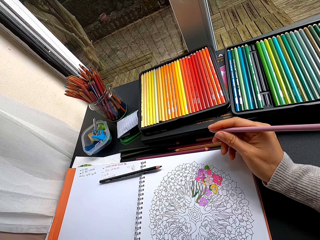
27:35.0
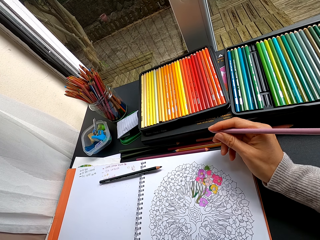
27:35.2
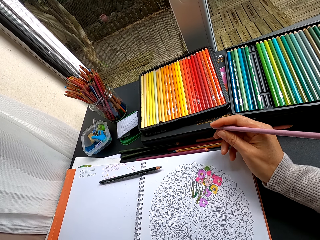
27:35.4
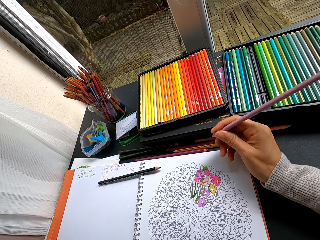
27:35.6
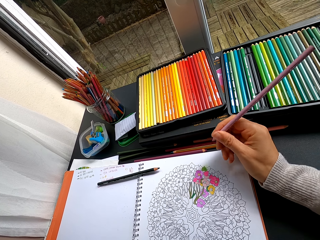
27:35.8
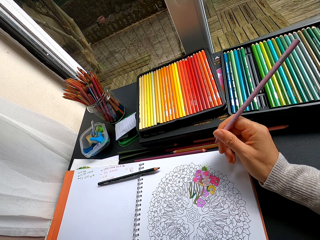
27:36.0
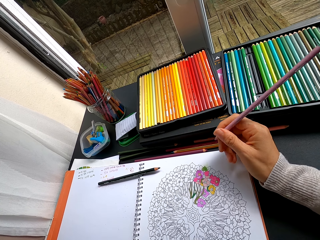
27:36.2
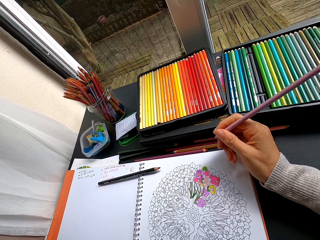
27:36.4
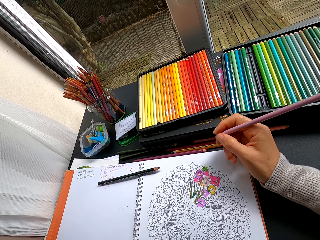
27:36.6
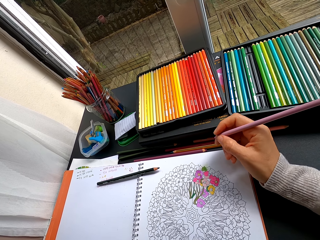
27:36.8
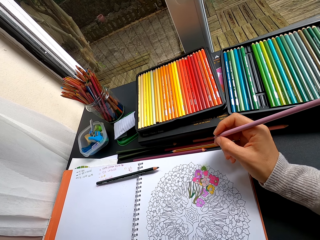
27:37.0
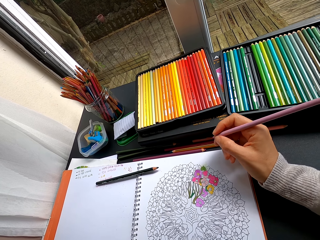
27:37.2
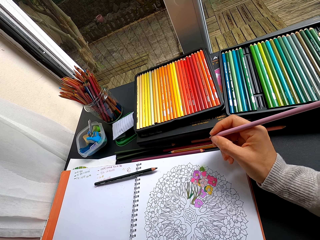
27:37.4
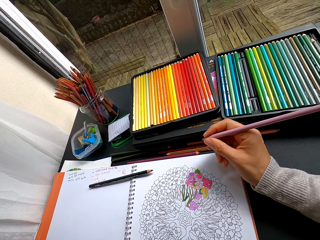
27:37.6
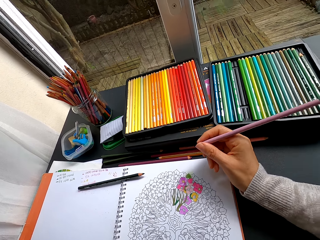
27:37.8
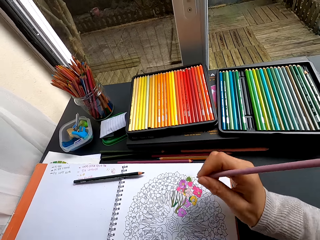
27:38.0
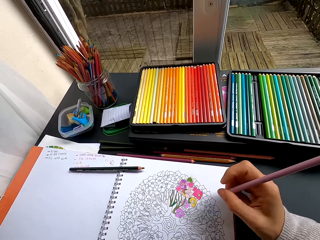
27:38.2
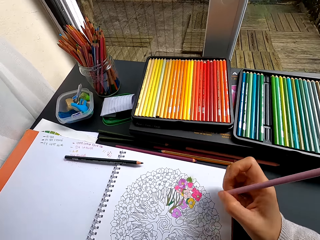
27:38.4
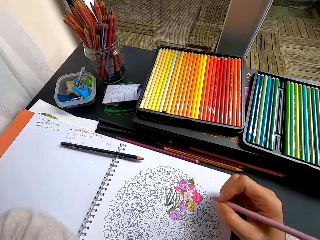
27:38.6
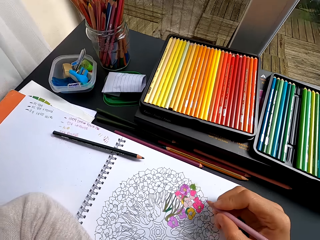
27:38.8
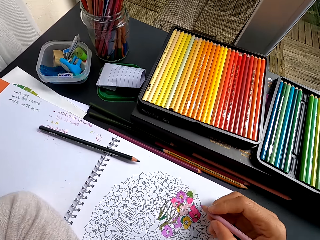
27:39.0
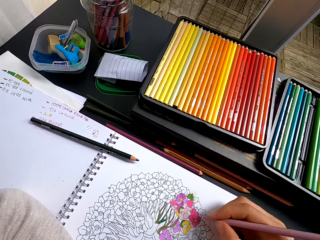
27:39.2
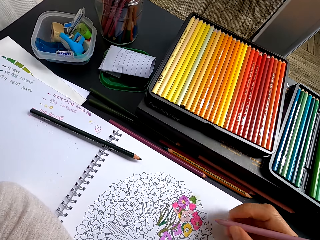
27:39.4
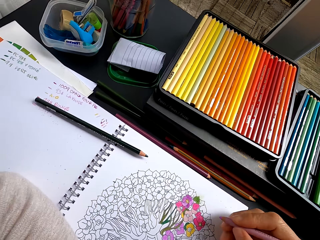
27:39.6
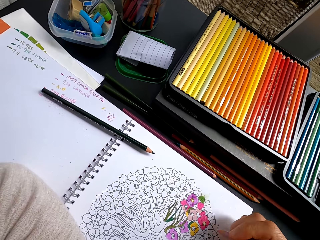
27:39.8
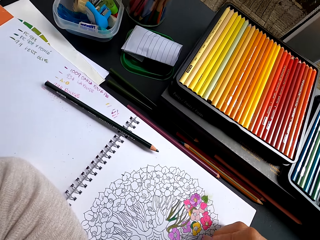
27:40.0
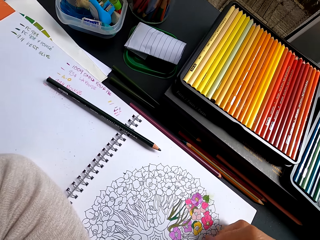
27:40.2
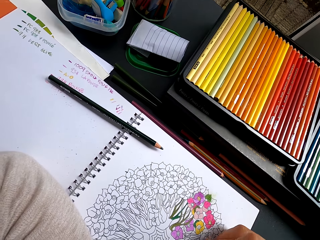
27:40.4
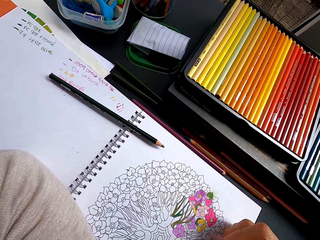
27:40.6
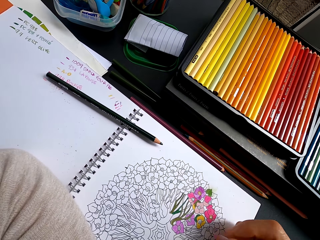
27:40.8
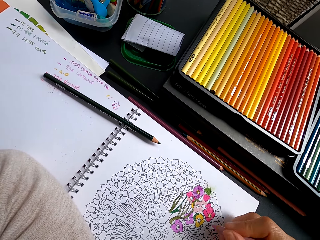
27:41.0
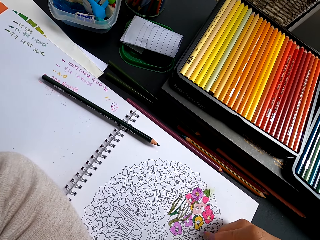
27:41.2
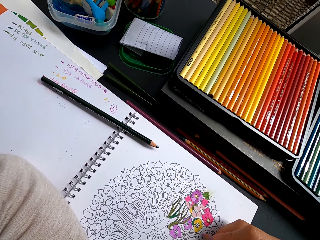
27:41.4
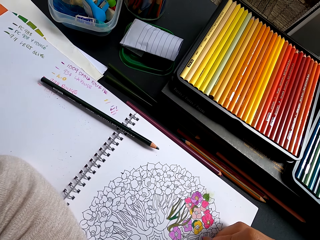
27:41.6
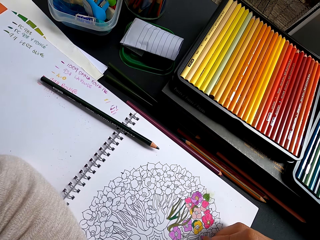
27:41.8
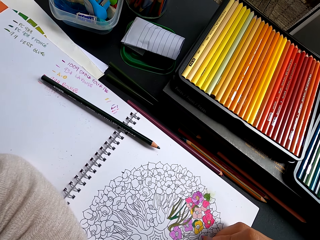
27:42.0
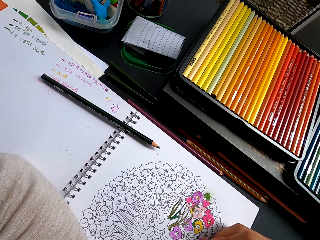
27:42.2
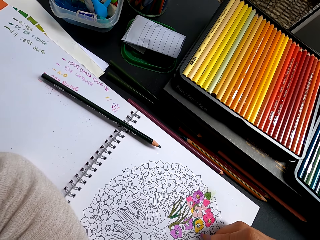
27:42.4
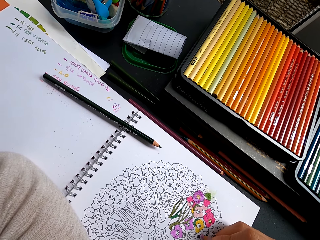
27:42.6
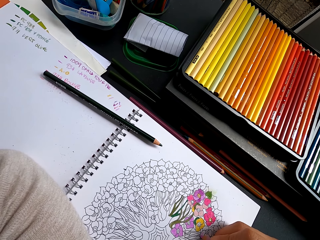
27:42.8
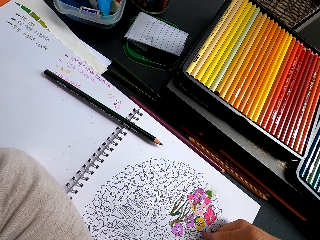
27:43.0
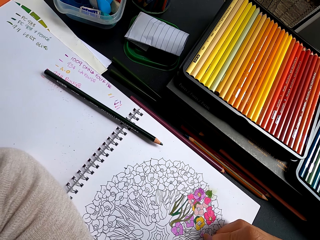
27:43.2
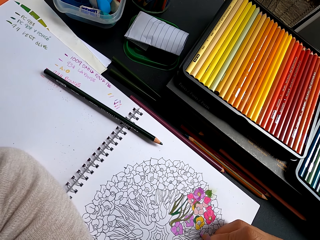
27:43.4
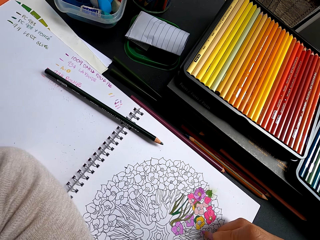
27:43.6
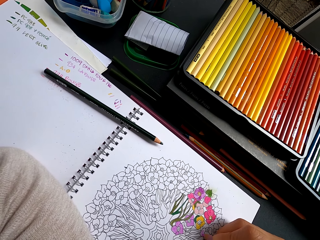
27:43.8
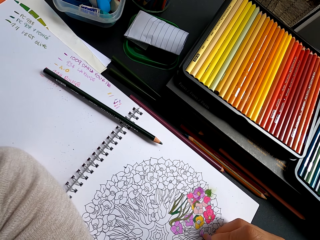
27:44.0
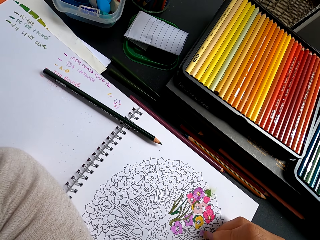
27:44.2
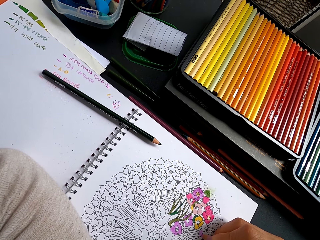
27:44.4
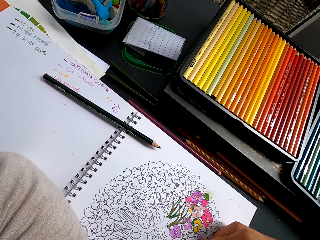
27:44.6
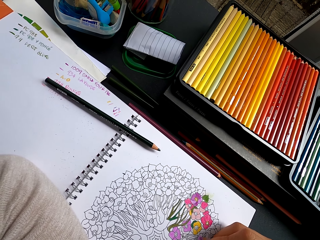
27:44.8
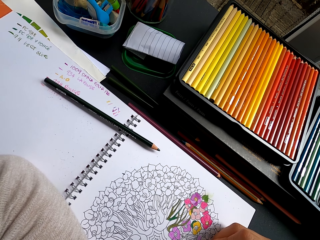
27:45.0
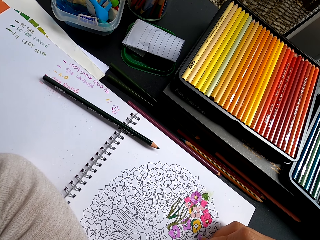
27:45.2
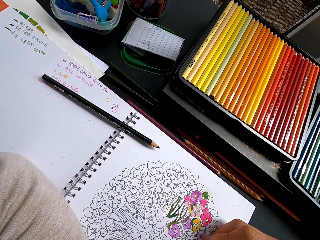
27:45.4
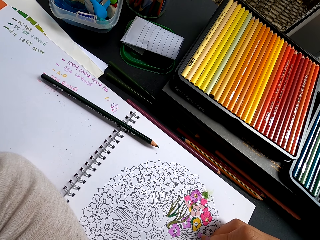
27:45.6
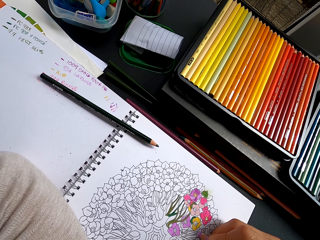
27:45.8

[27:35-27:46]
The camera wearer colors an image with a crayon.

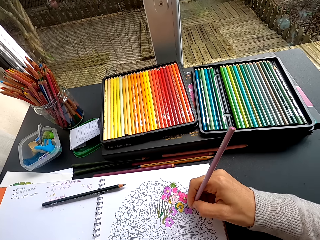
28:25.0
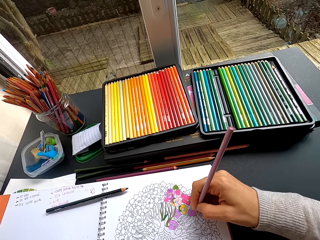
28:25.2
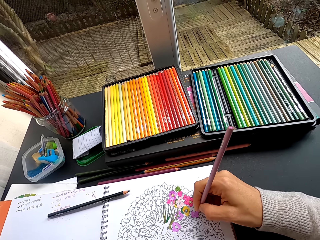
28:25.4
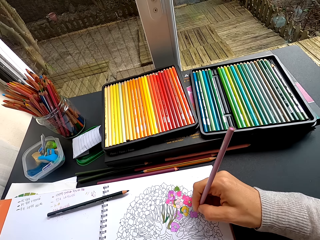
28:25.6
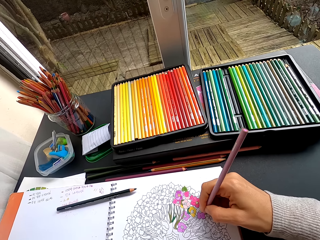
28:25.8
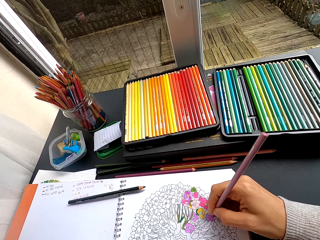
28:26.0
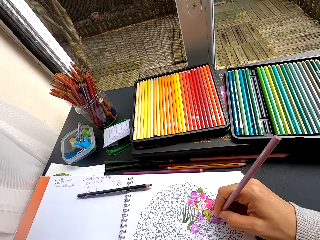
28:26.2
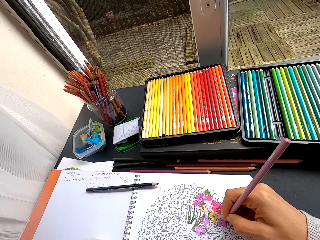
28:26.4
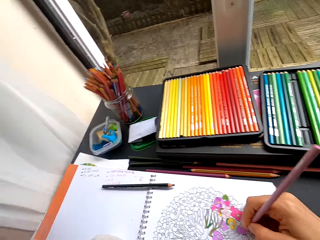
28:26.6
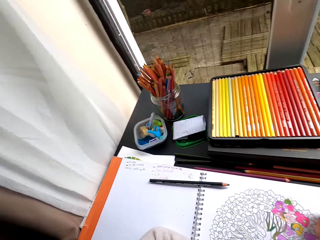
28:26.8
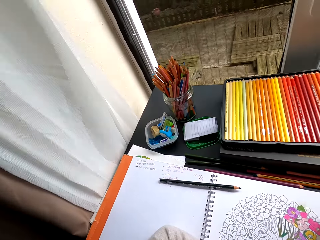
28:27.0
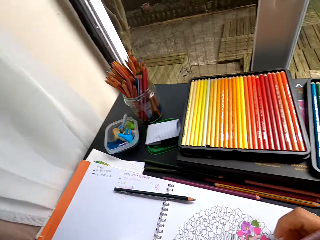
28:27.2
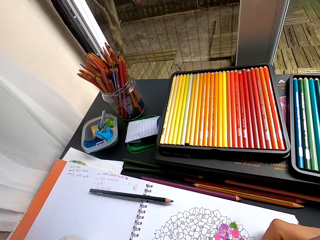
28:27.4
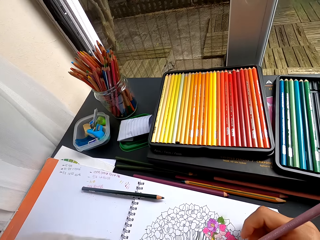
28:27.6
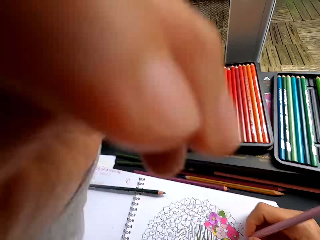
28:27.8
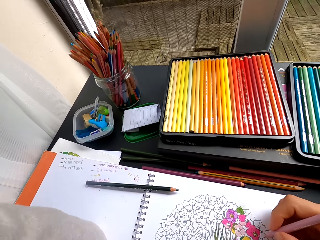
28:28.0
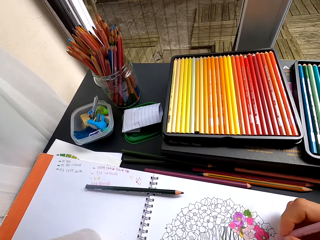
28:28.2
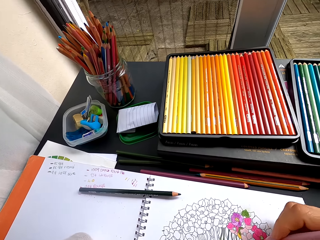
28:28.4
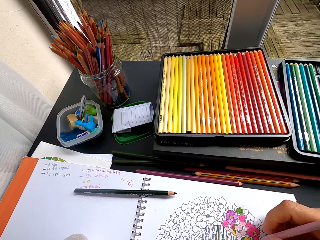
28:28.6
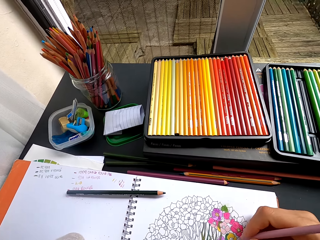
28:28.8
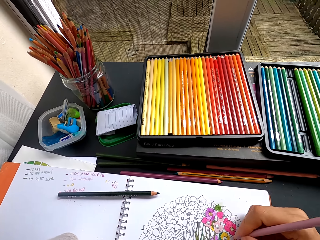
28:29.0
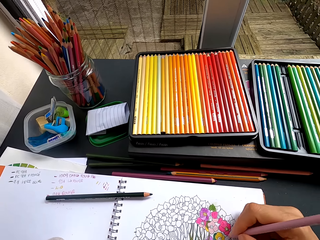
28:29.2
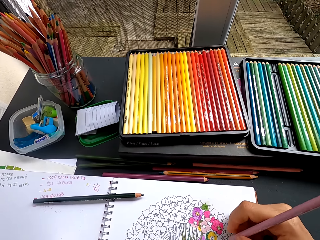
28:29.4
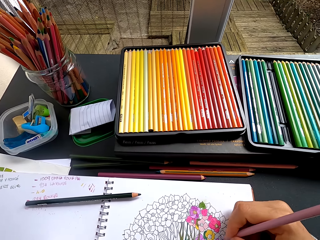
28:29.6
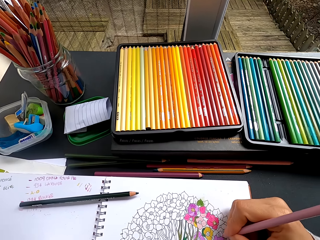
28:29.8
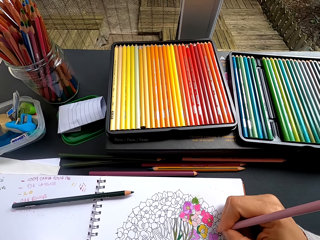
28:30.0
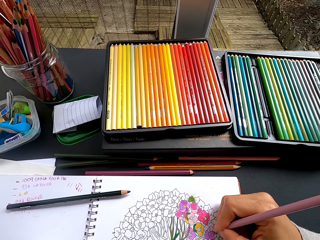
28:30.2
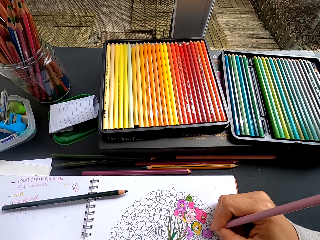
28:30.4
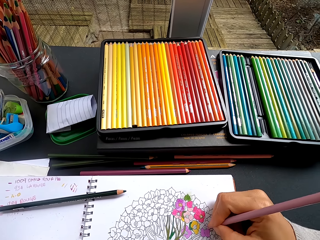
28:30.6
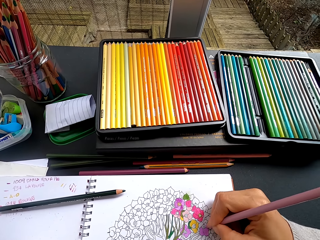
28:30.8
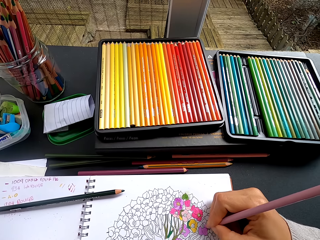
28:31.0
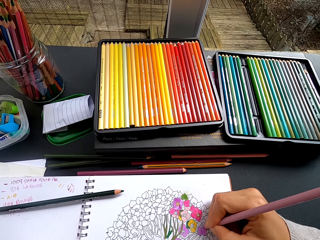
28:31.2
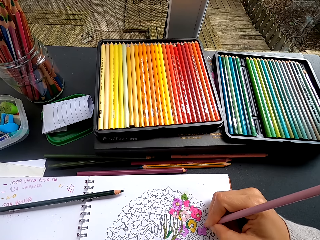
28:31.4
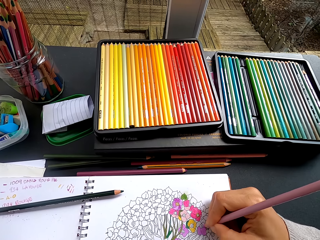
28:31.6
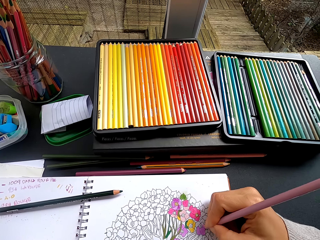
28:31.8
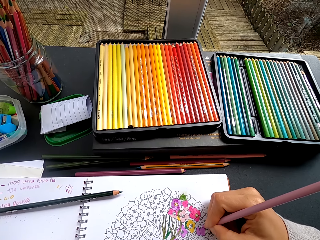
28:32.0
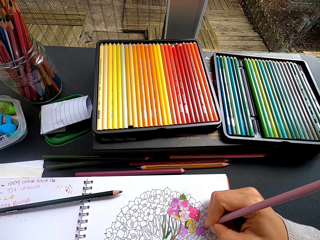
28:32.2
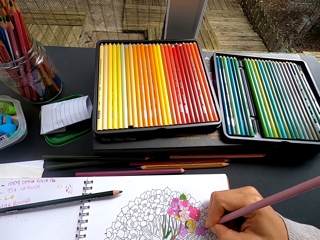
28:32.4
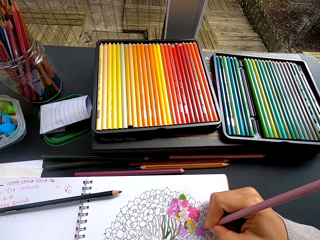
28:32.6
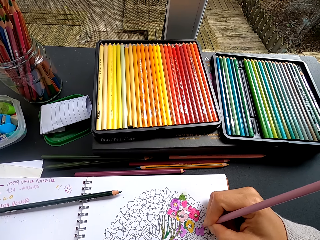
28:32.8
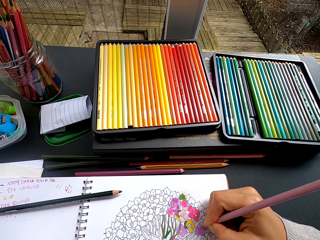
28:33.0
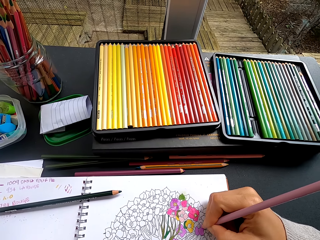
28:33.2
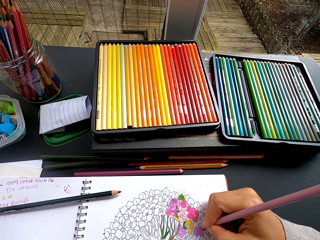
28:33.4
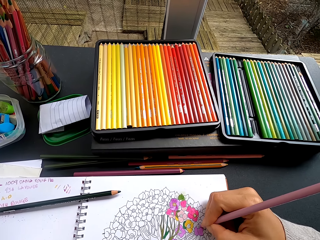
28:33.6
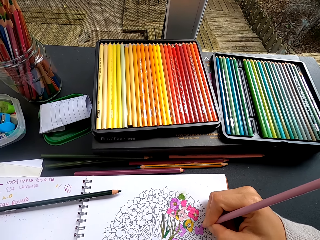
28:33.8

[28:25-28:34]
The camera wearer adjusts the camera. They stare at the pencil crayons on the table. They color a drawing.

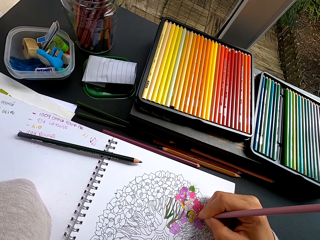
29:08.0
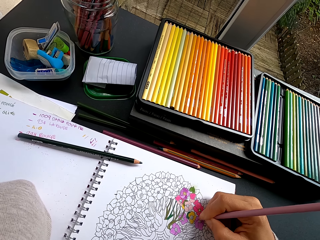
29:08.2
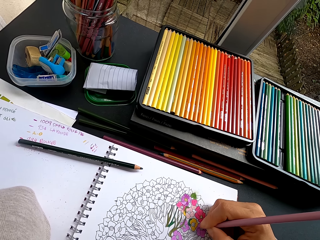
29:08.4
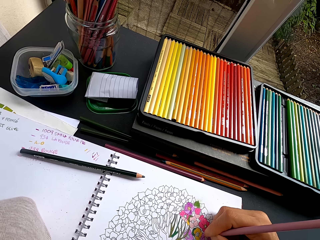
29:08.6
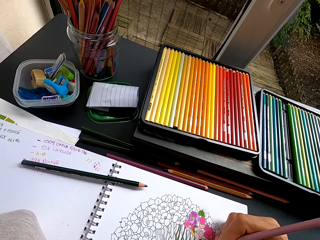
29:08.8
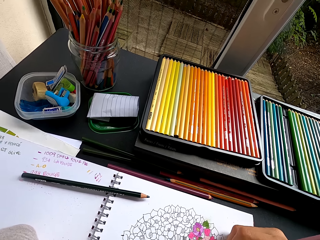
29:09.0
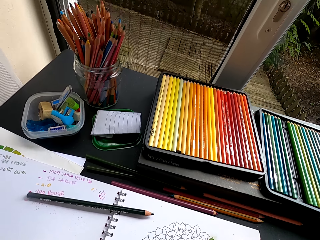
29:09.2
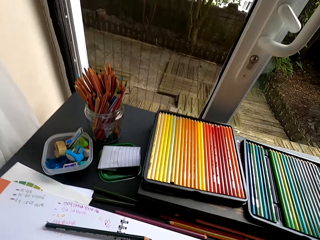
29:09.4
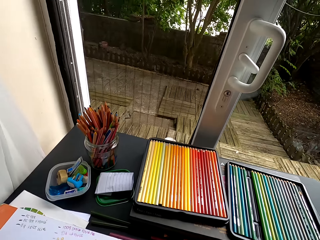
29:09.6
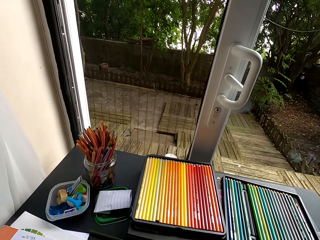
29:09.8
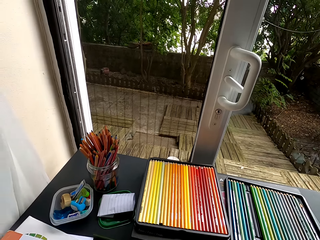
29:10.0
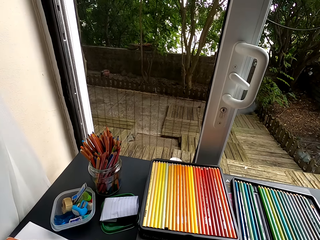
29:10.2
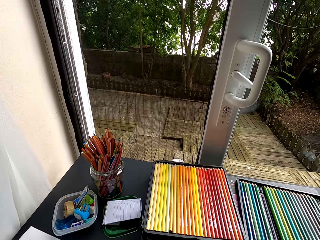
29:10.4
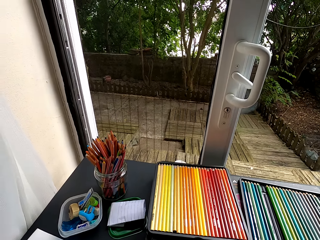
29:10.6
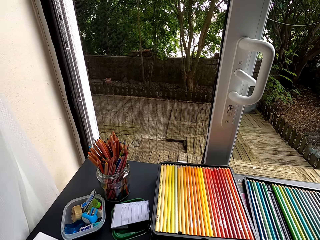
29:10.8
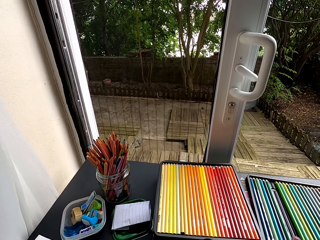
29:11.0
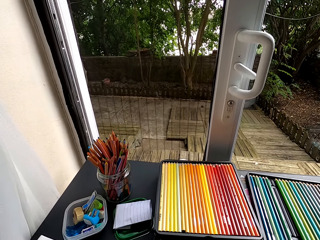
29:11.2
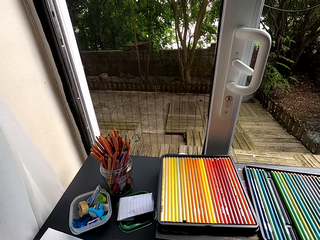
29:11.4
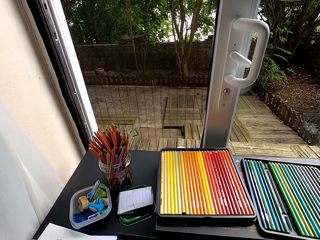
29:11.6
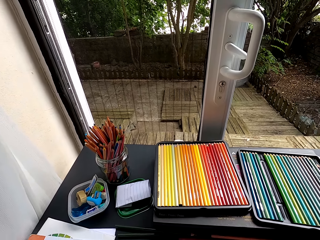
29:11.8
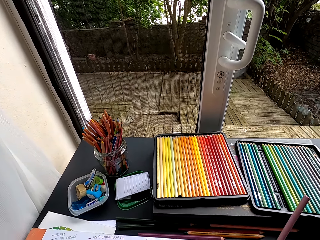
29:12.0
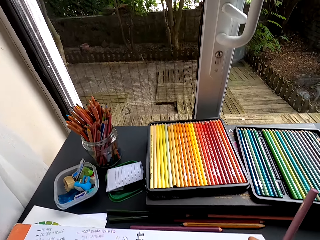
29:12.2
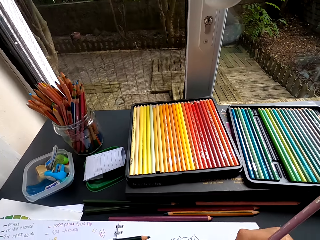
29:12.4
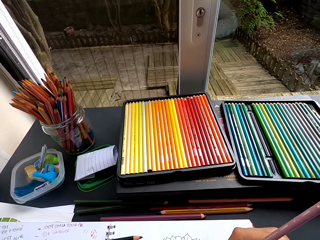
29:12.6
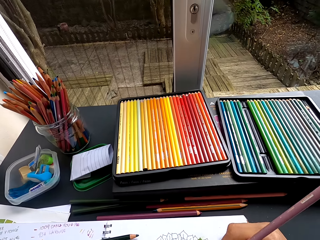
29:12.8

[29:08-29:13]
The camera wearer stares at the door. They stare at the pencil crayons on the table.
